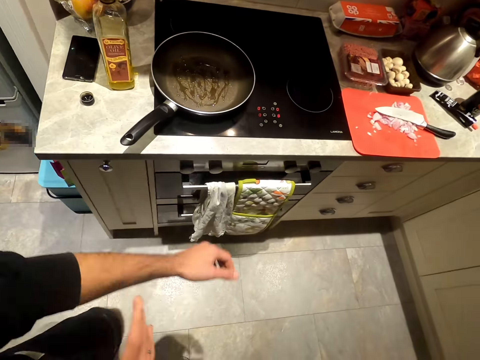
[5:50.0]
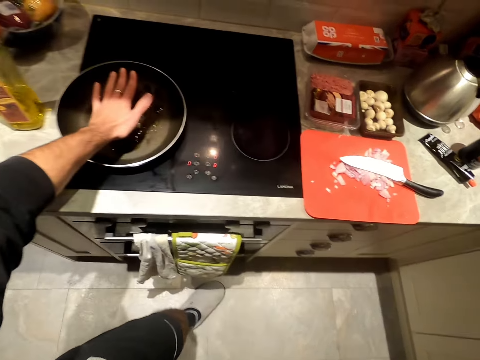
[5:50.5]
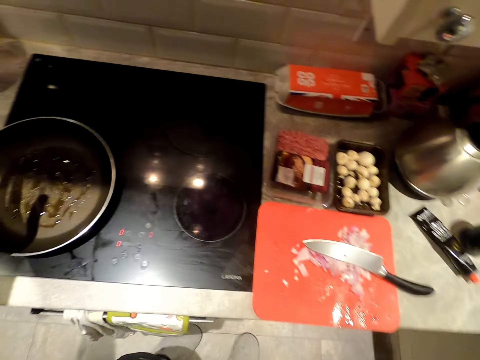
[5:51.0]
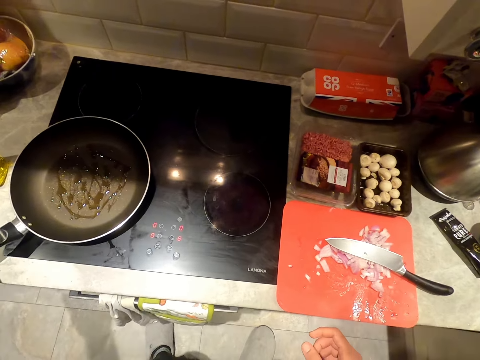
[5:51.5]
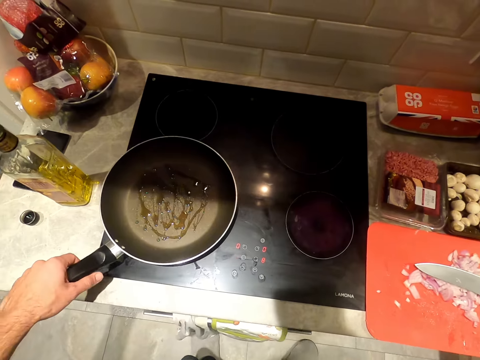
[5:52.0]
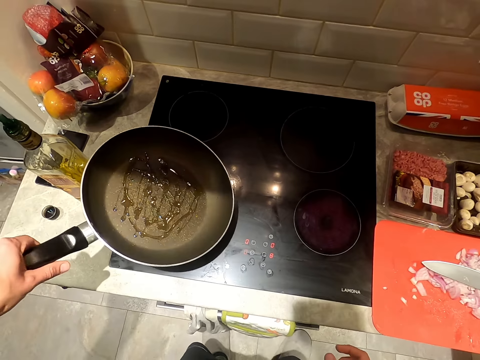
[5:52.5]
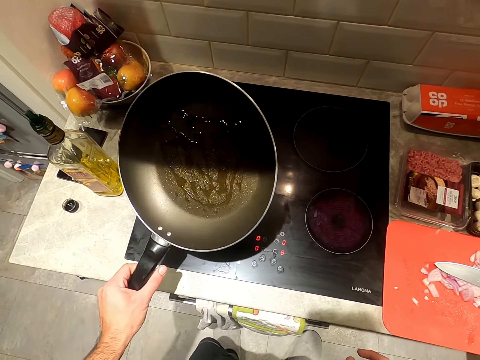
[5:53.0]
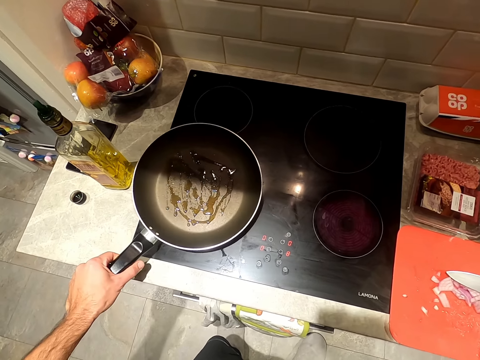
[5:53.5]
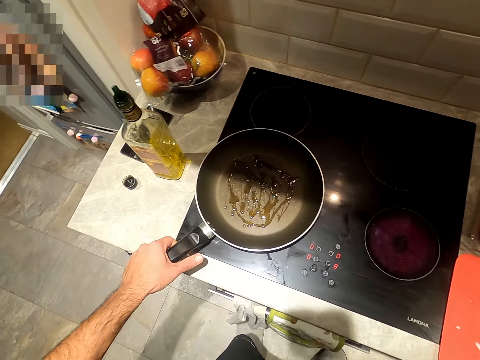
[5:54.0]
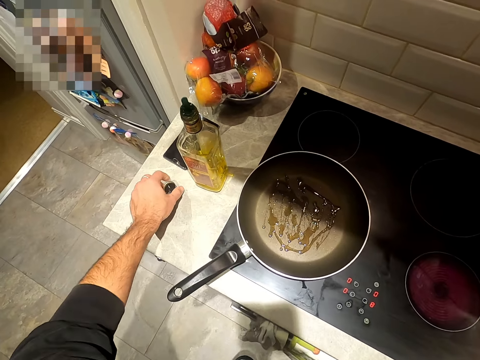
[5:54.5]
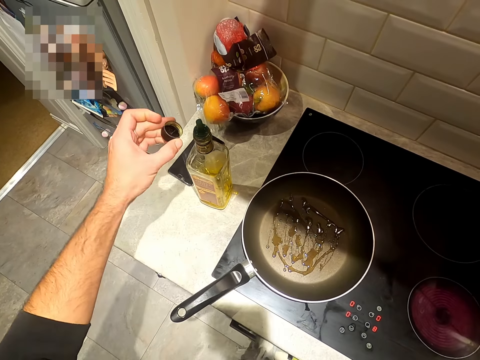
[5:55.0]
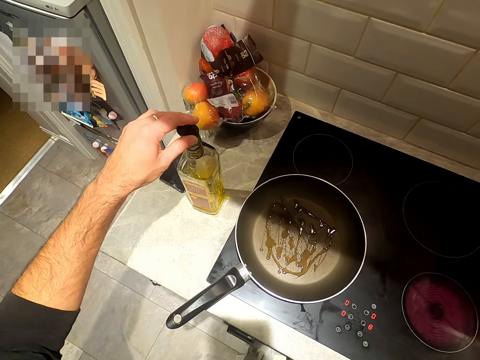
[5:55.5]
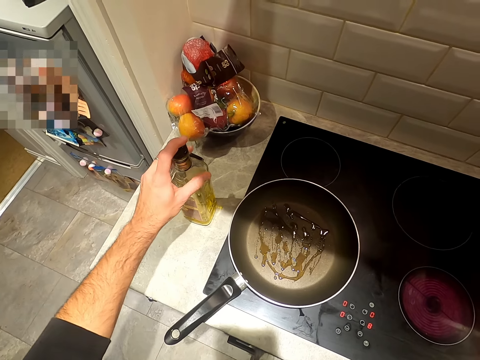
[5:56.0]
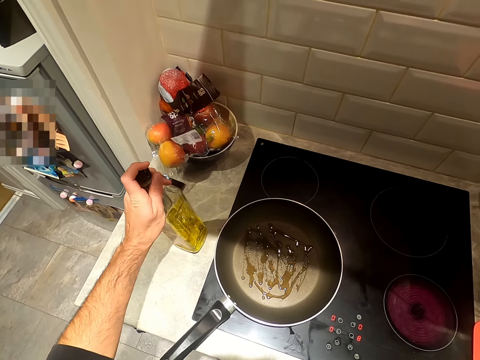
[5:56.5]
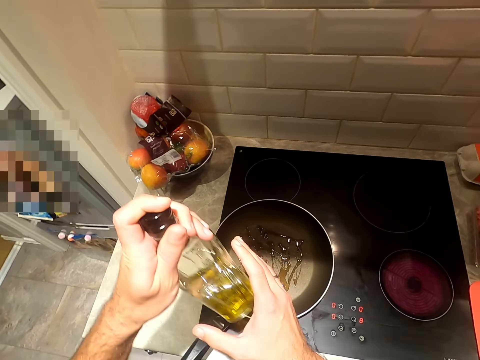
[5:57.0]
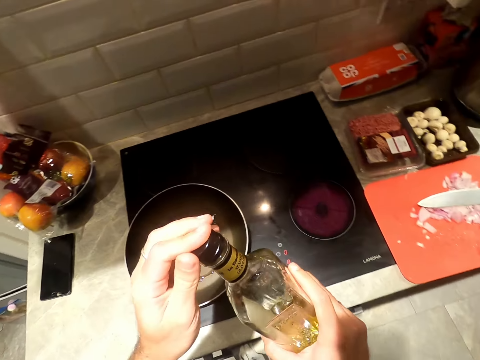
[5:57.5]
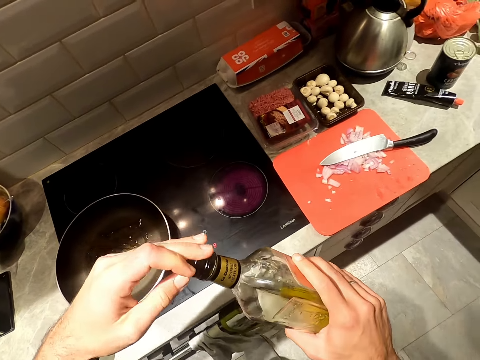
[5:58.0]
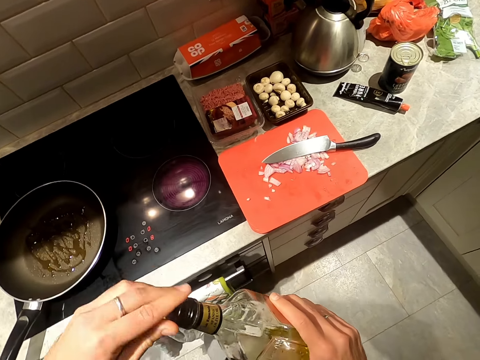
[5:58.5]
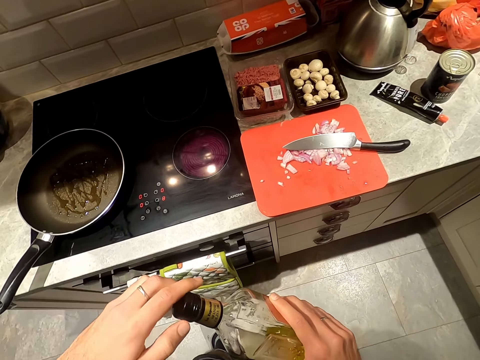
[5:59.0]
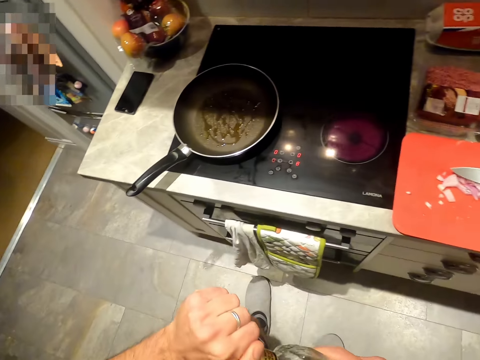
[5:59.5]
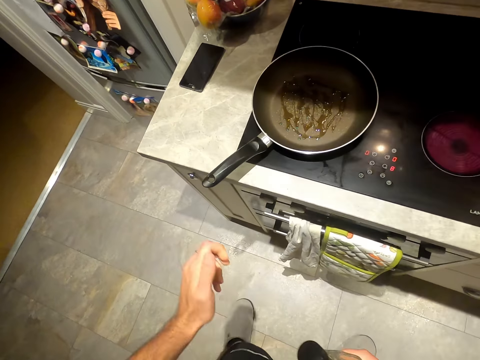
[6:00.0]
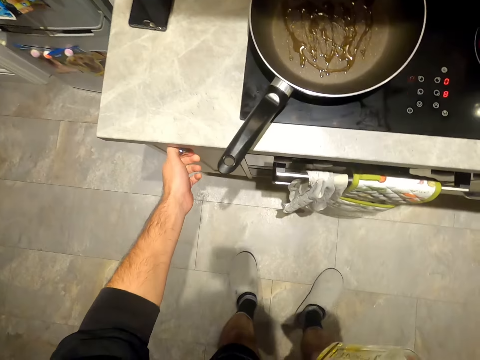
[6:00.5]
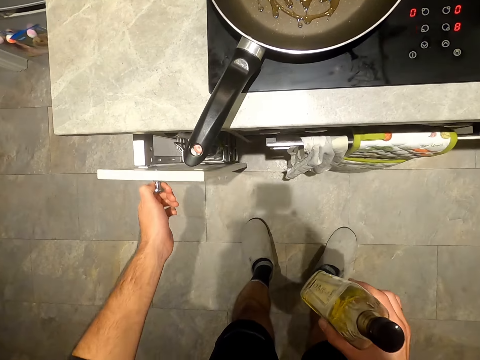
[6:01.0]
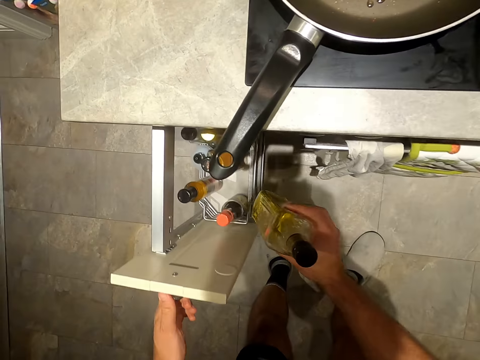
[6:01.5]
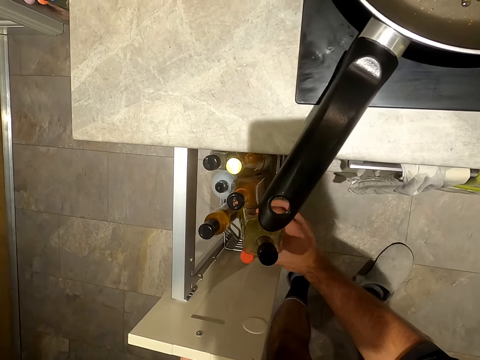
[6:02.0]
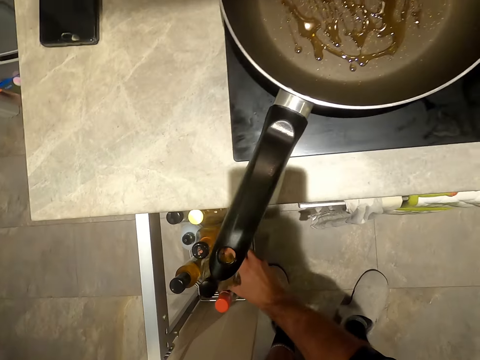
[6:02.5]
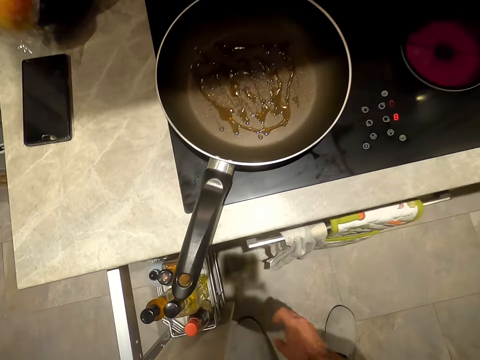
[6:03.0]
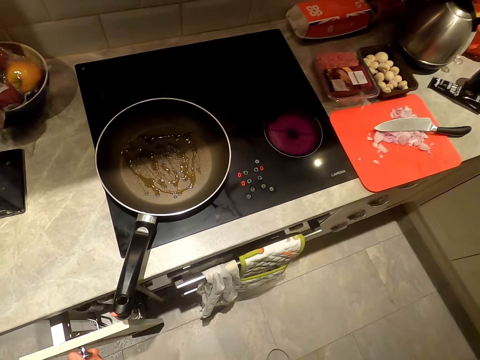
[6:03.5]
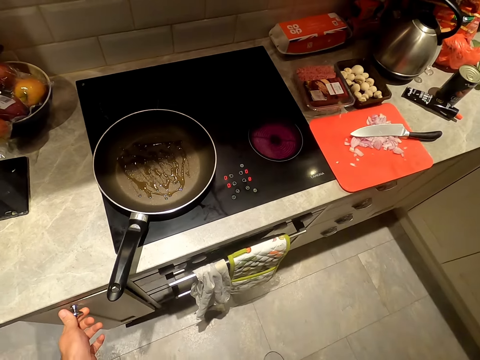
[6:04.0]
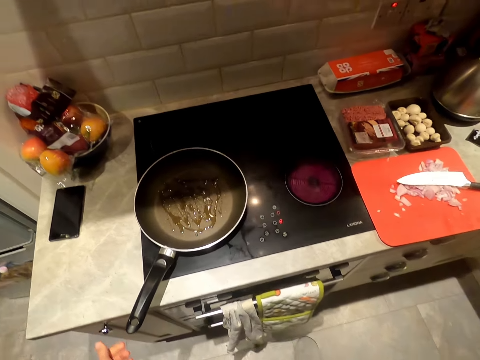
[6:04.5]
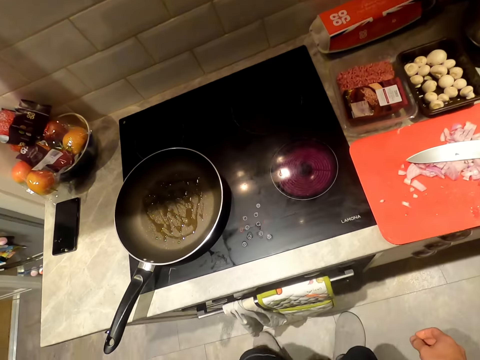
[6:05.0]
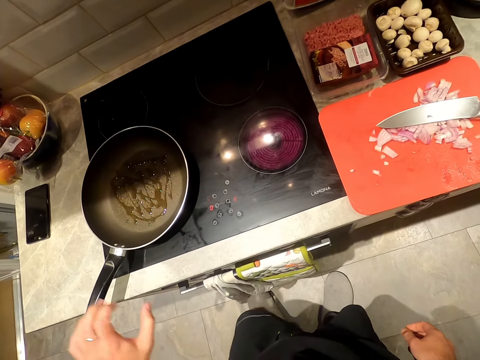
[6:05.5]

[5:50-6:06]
The camera wearer feels the heat in the frying pan. They lift up the frying pan. They spread the oil in the pan. They place the frying pan on the cooker coil. They pick up a lid. They close the bottle of oil. They pick up the bottle of oil. They pull a kitchen cabinet door. They put the bottle of oil in the cabinet. They push the kitchen cabinet door.

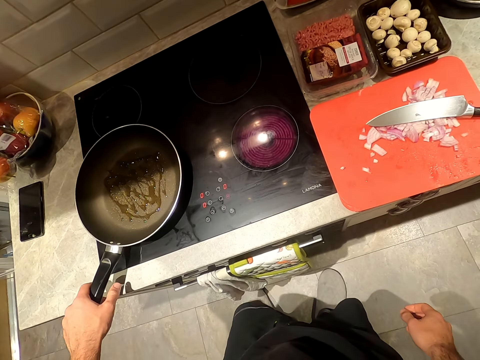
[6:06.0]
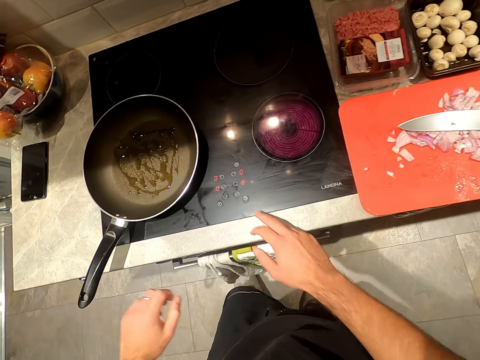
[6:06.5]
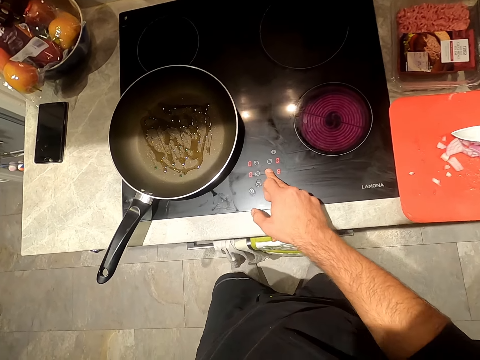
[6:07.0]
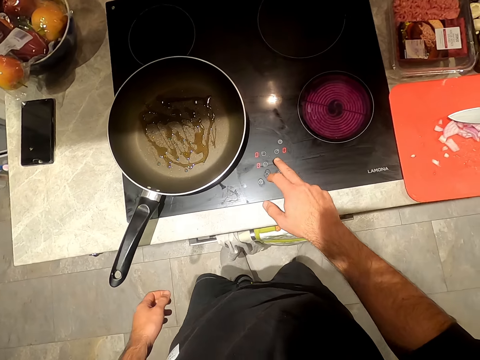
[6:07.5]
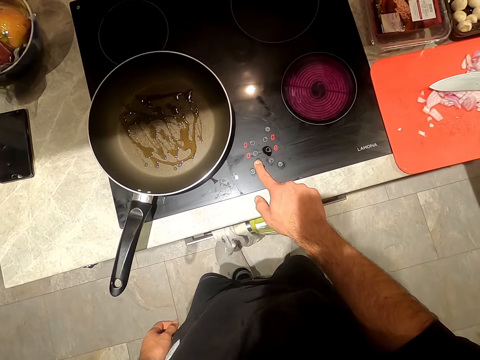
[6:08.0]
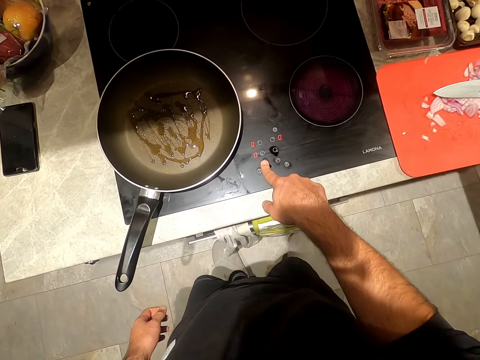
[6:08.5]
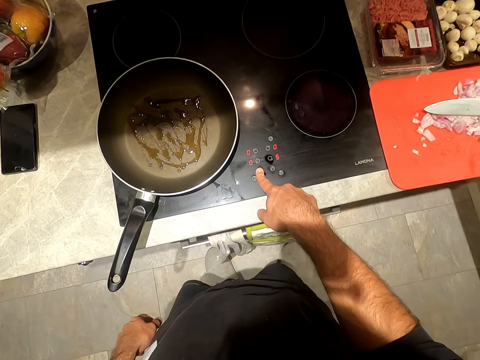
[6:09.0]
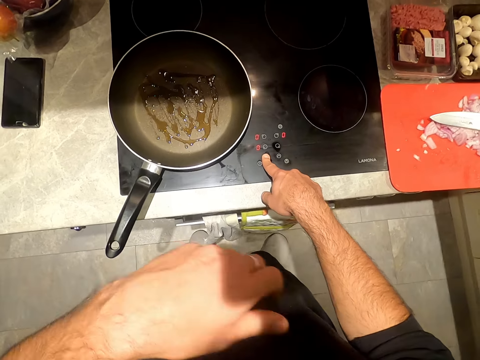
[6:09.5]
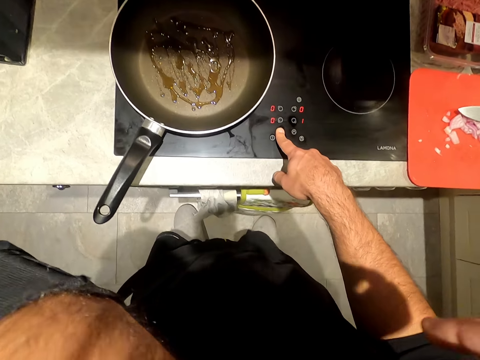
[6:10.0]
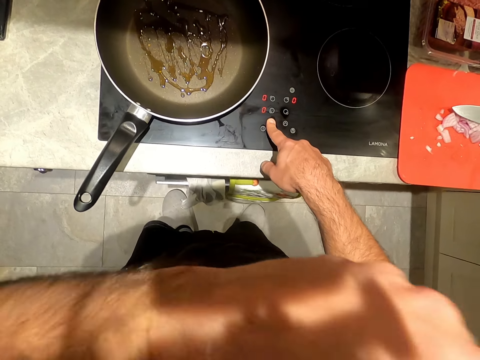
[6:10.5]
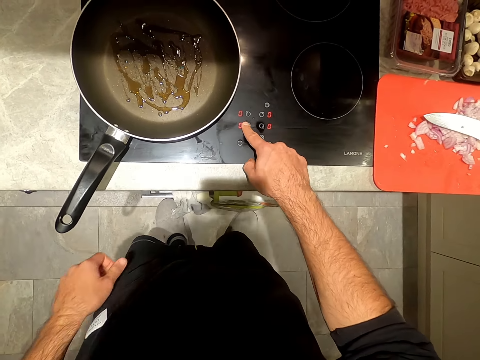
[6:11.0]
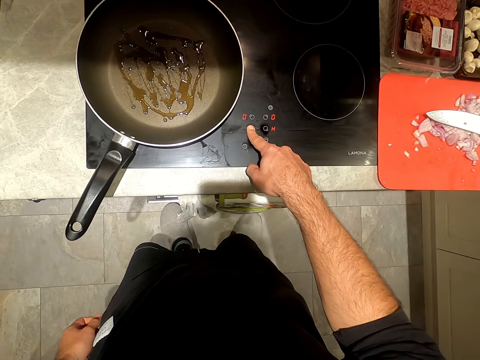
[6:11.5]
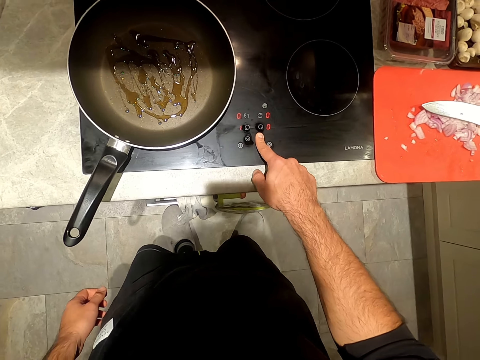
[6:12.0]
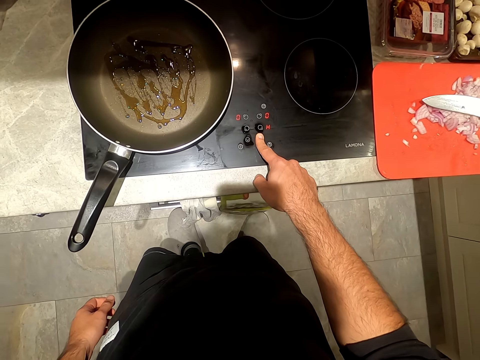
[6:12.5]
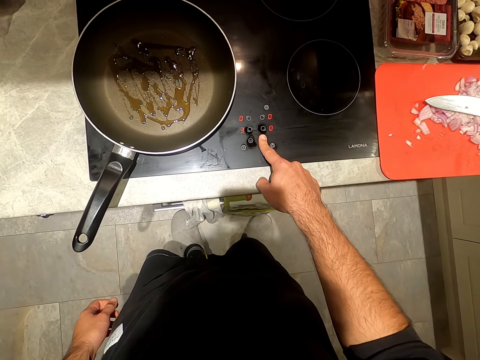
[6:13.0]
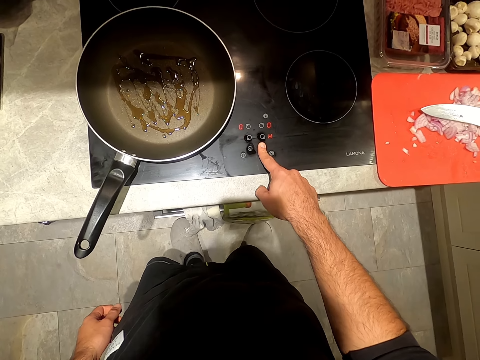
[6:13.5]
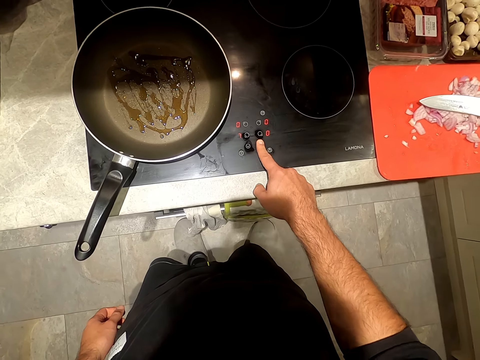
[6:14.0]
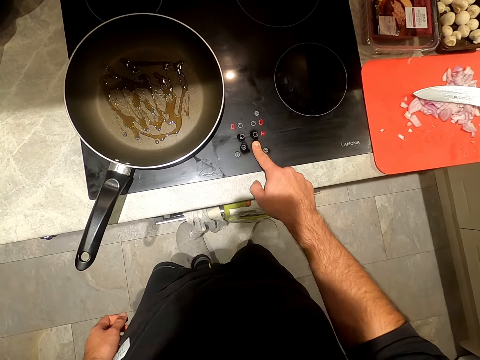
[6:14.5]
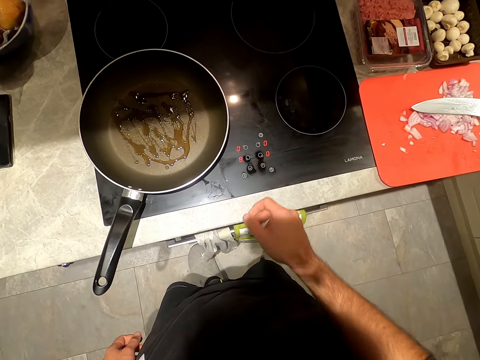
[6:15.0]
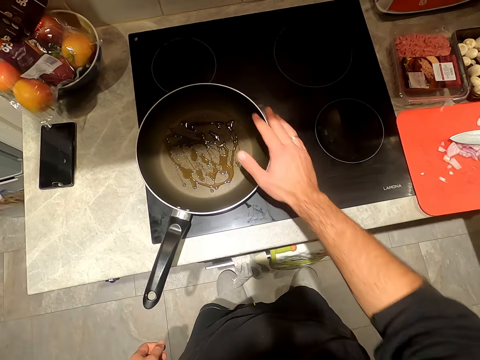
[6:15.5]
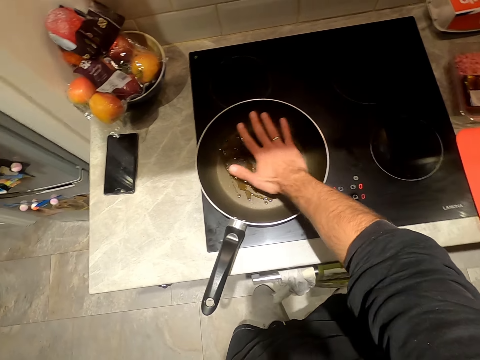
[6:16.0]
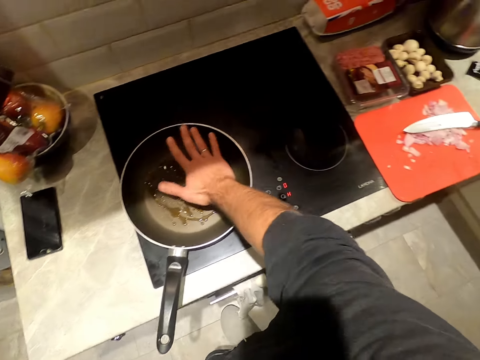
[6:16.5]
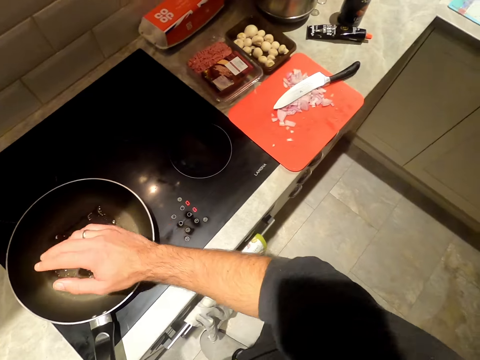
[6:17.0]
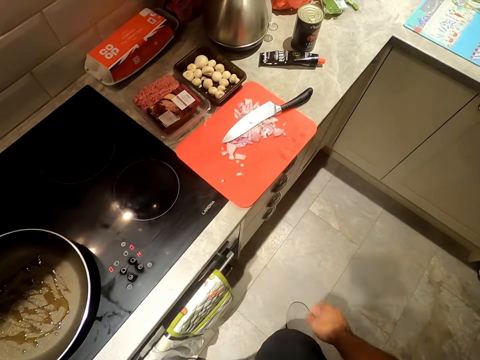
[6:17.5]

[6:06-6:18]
The camera wearer presses buttons on the gas cooker. They converse with a person. The person converses with the camera wearer. The camera wearer converses with the person.
